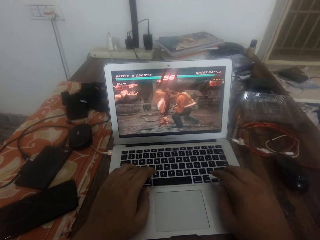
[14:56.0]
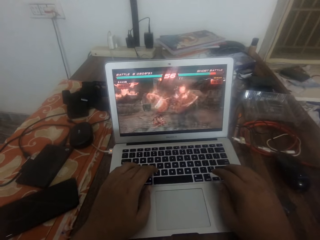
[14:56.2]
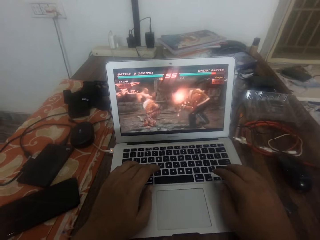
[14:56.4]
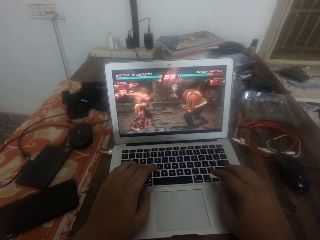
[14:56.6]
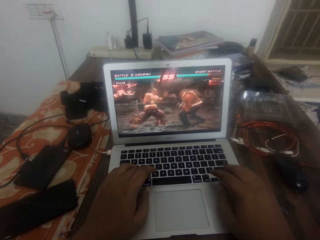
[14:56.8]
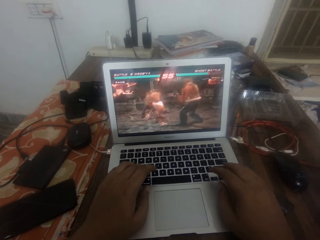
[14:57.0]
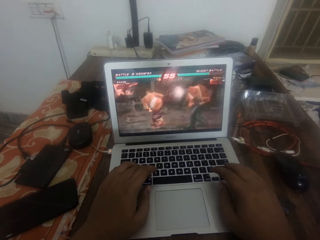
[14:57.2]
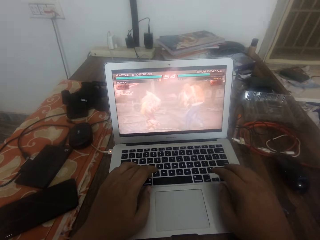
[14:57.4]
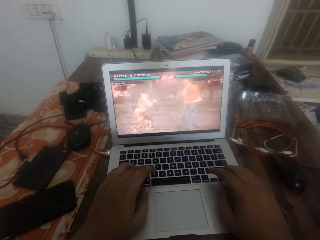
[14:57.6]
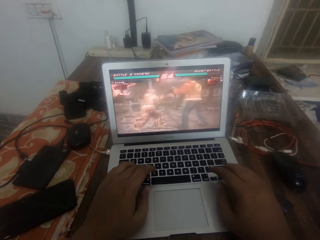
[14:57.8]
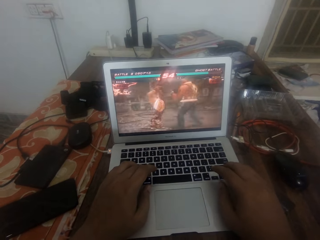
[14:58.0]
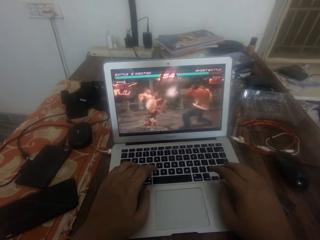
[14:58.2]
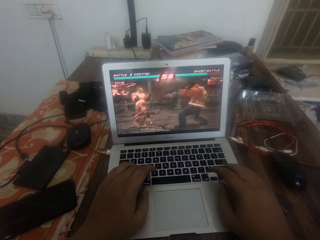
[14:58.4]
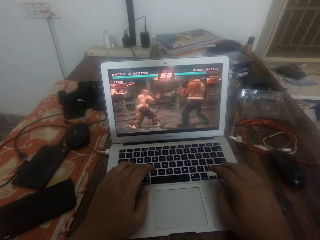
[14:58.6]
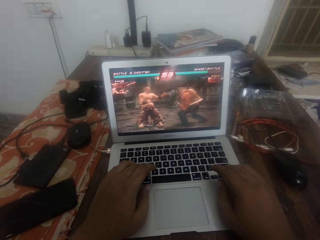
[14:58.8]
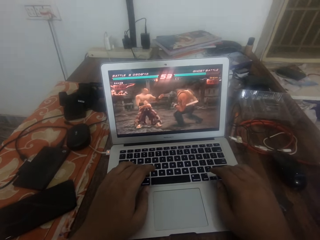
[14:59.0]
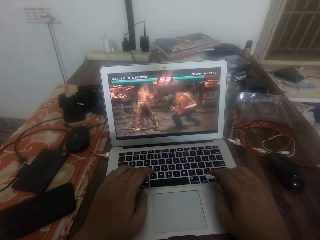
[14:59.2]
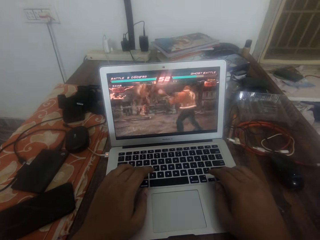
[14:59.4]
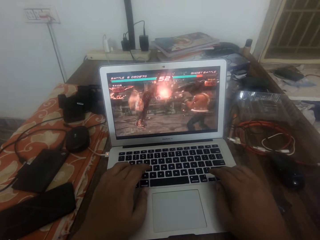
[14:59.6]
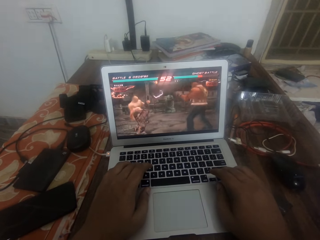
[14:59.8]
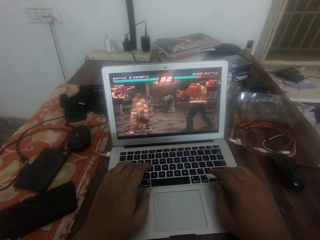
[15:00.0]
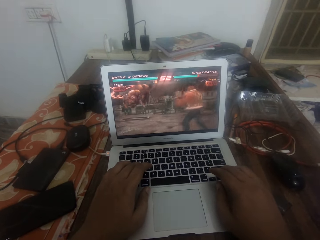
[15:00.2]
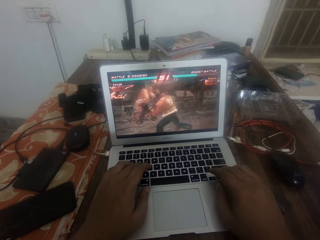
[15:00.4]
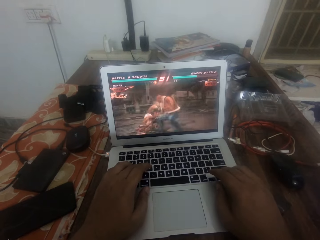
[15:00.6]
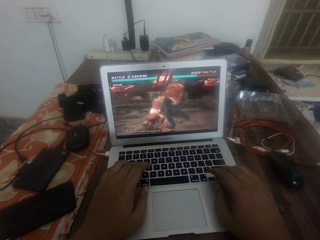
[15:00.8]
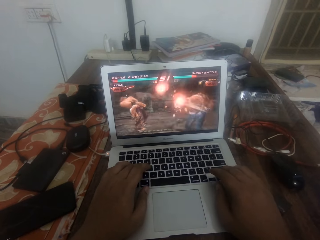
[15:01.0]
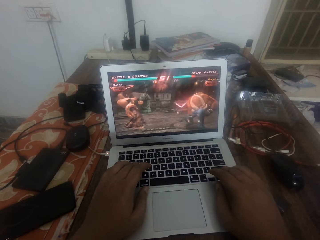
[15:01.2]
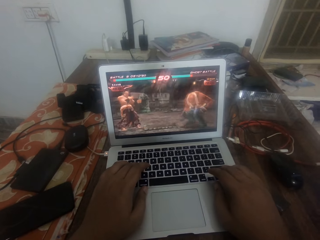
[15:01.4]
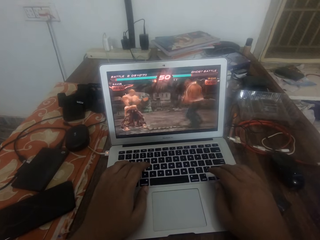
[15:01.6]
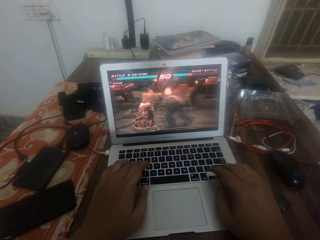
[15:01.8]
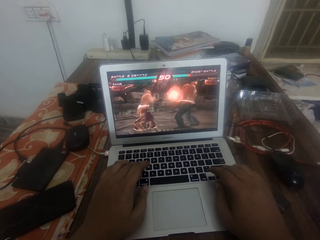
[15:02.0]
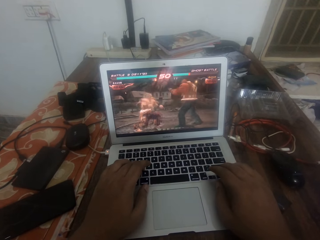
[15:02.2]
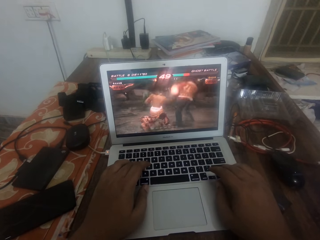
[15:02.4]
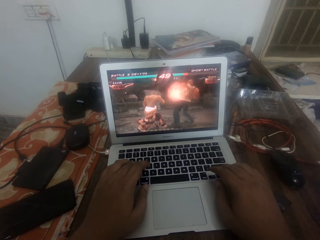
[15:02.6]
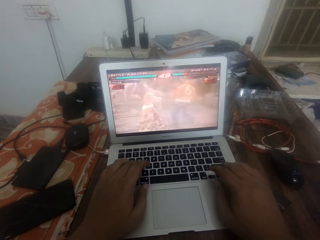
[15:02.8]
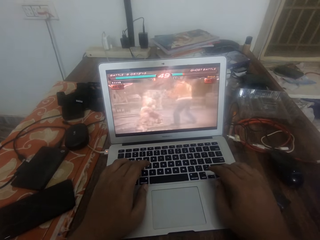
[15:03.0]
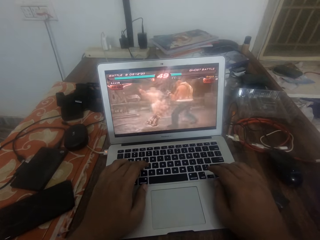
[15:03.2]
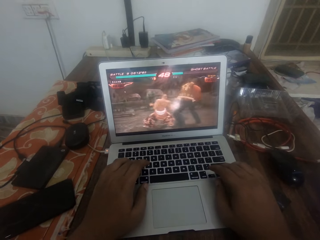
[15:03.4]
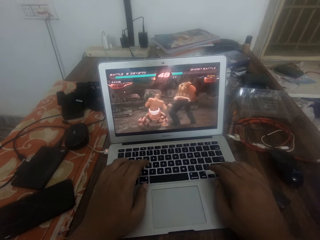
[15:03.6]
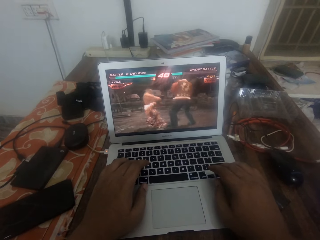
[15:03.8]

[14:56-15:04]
The camera wearer plays a game on the laptop.

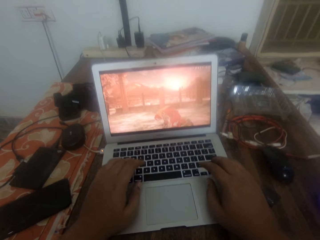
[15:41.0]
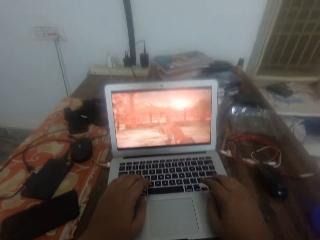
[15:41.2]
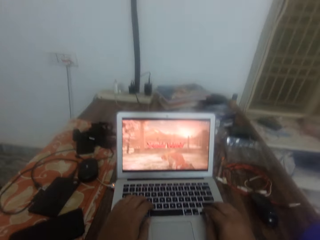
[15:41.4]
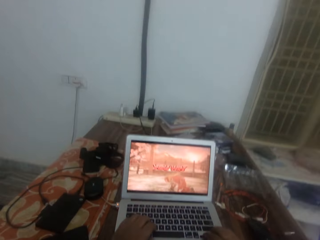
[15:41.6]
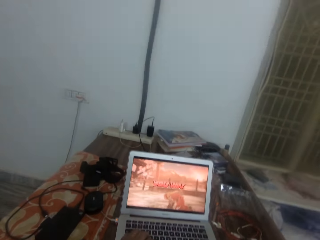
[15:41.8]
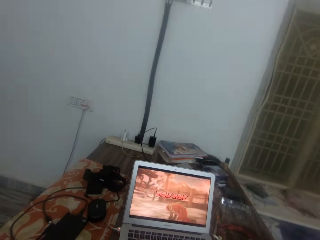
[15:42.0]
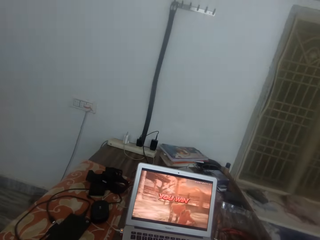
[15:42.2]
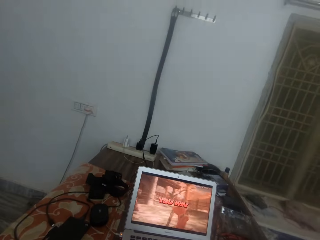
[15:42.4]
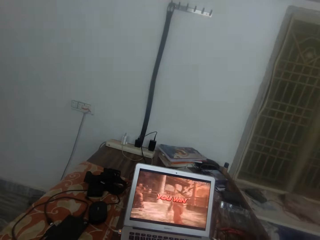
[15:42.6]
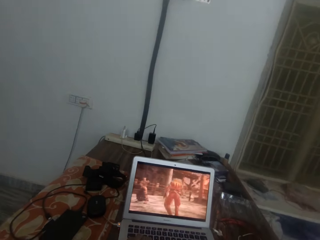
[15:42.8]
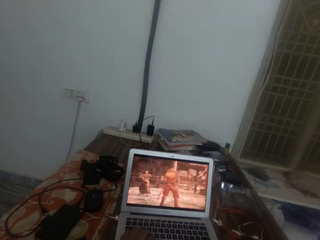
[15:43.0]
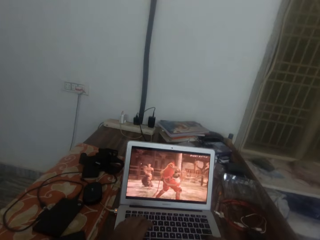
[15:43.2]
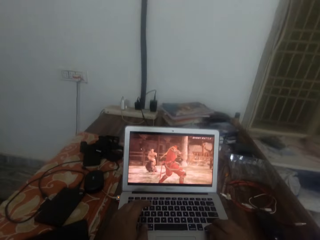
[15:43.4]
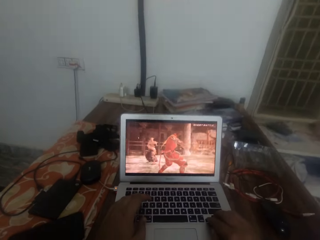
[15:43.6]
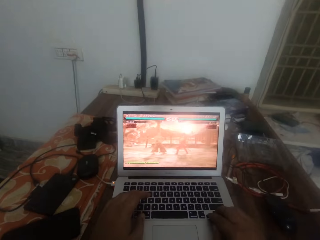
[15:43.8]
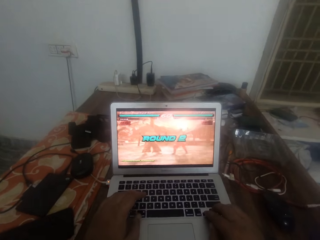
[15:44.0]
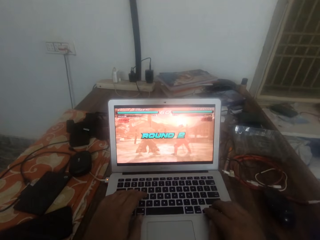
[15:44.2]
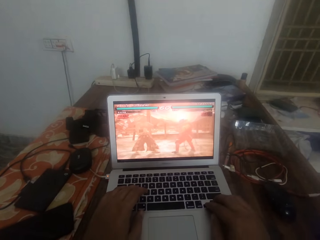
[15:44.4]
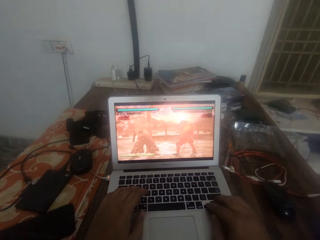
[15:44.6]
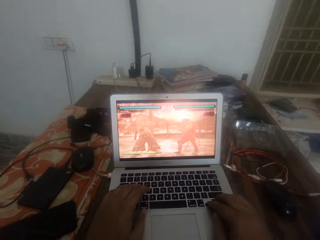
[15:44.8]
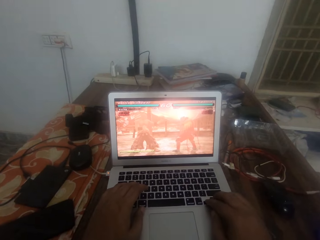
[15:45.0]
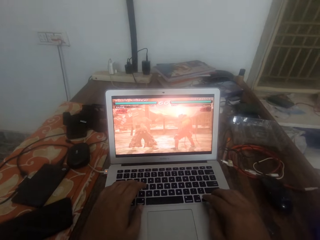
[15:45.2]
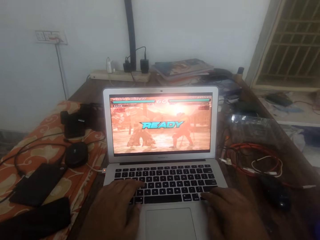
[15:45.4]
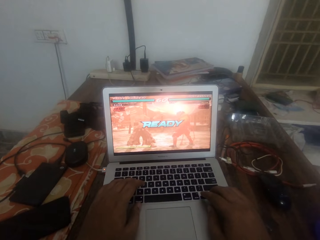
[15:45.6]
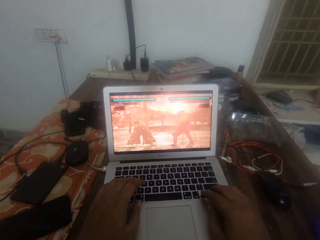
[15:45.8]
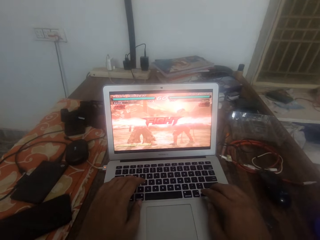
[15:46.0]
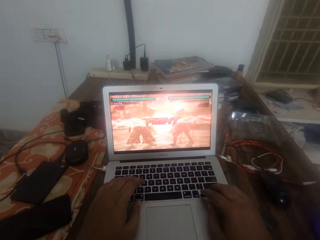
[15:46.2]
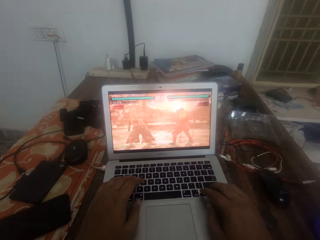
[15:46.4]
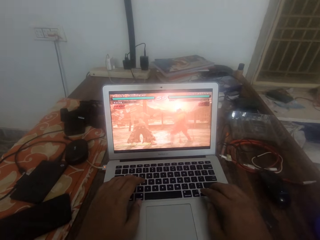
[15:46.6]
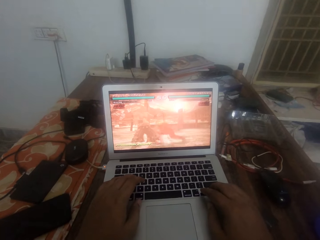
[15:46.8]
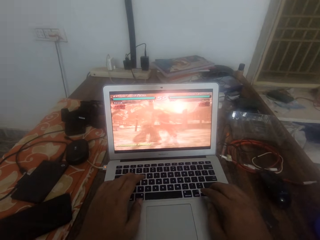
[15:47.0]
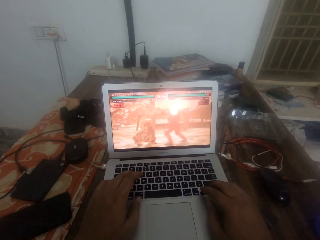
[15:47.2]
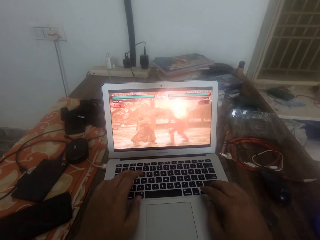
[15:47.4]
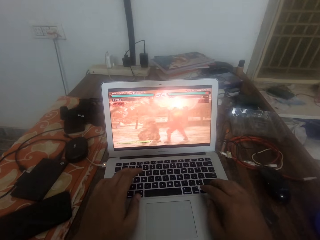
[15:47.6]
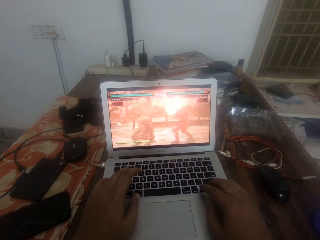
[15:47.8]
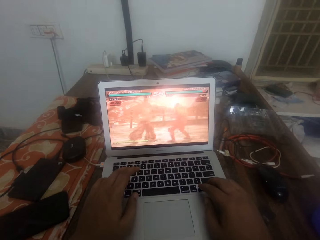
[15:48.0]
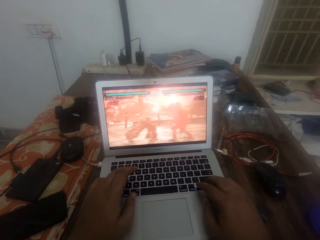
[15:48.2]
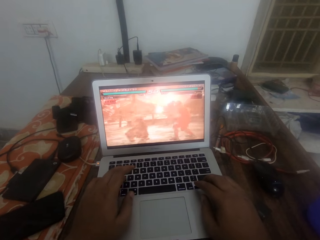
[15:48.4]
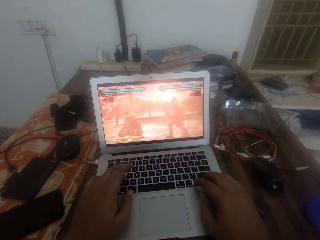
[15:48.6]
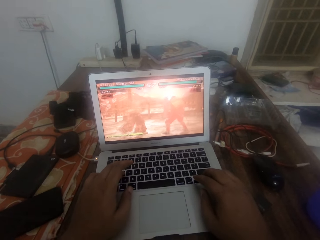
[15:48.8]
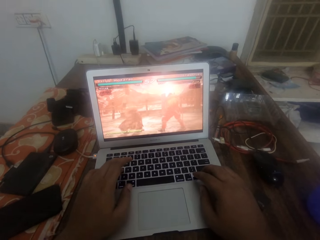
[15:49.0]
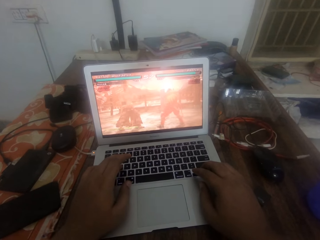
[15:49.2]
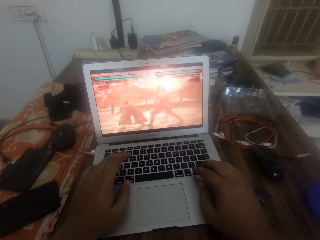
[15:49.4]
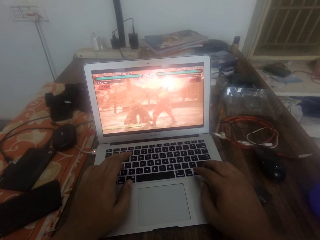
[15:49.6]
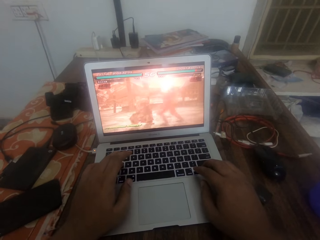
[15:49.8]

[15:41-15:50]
The camera wearer looks around. They play a game on the laptop.

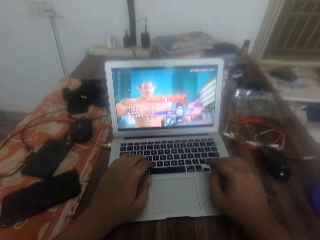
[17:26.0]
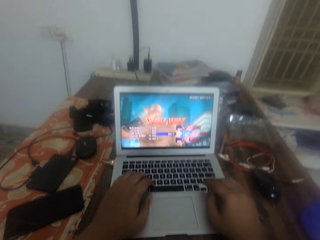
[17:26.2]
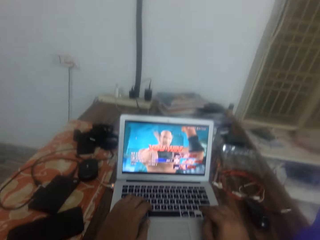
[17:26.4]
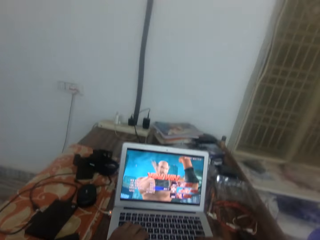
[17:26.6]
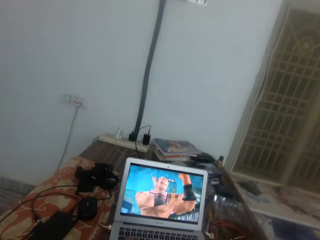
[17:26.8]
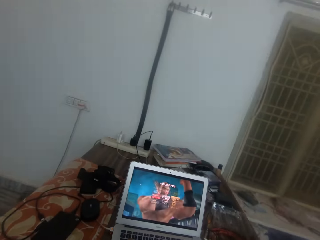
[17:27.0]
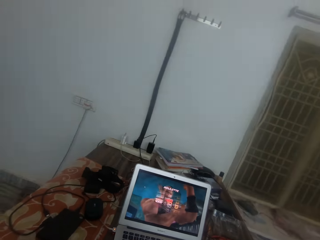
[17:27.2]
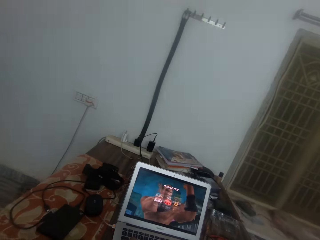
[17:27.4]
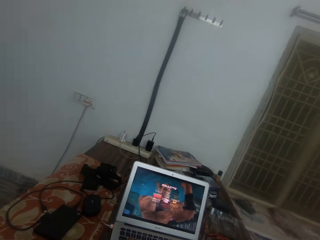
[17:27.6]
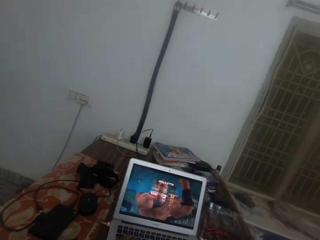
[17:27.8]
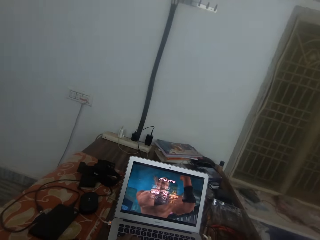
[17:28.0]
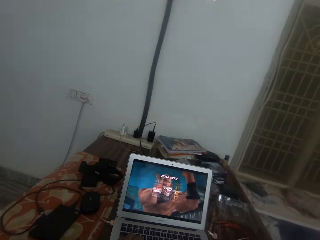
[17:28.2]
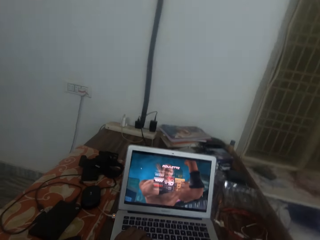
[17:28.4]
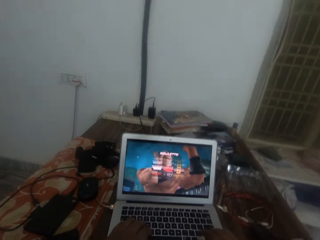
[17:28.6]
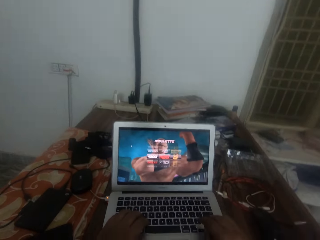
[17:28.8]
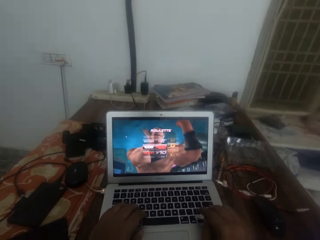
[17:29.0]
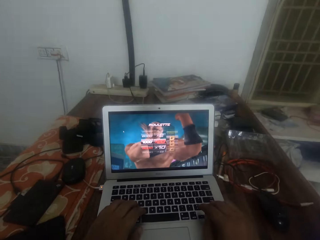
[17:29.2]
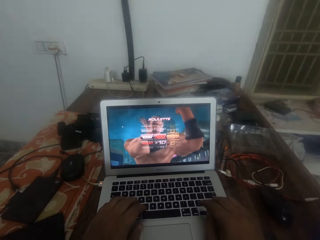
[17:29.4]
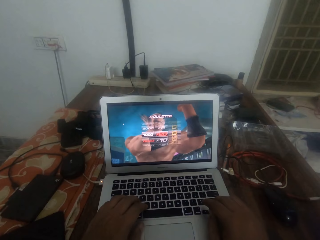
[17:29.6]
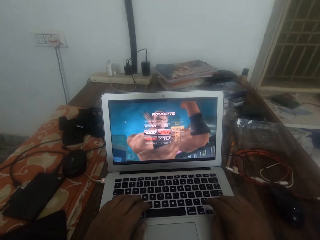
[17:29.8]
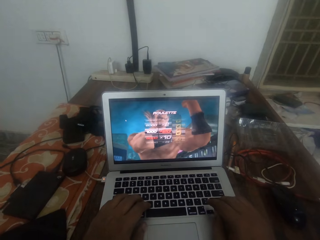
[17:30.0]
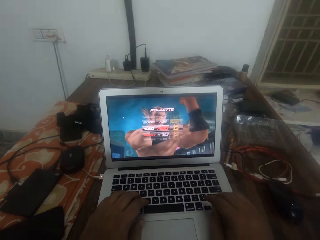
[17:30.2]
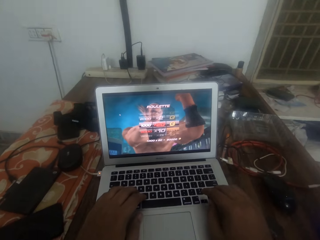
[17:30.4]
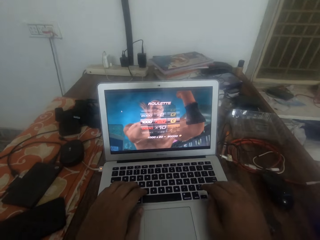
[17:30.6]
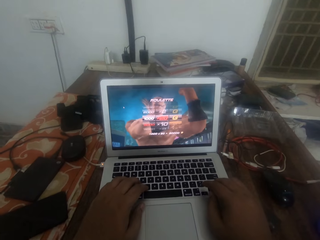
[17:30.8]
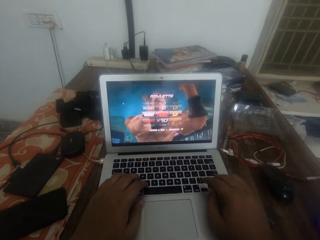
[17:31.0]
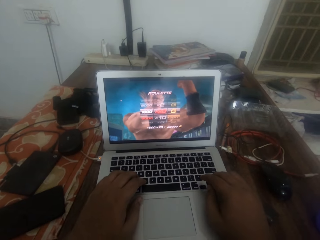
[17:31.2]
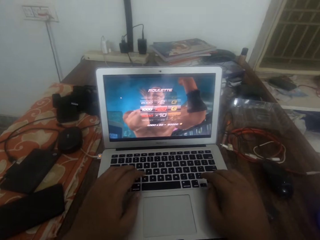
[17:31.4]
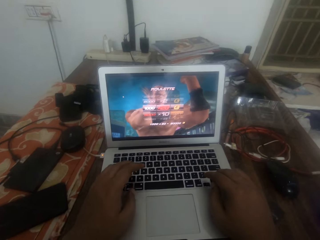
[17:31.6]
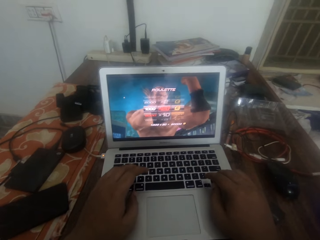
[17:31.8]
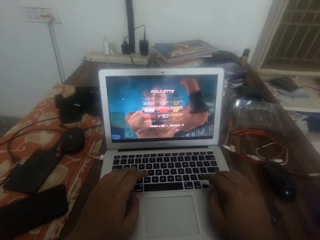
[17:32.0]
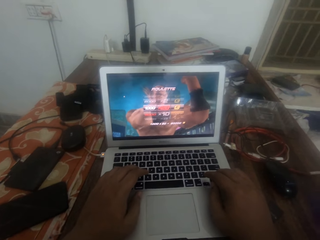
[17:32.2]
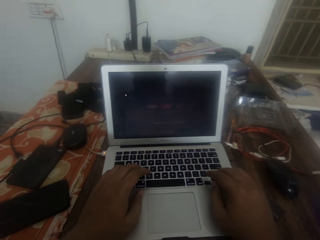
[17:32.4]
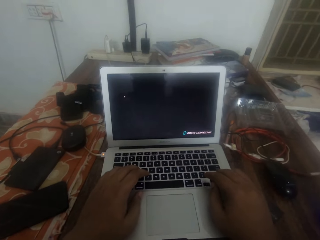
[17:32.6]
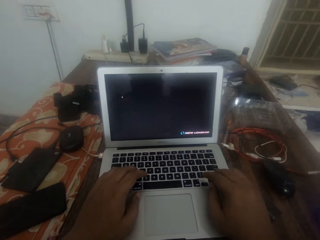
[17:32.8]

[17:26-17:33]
The camera wearer looks around.
